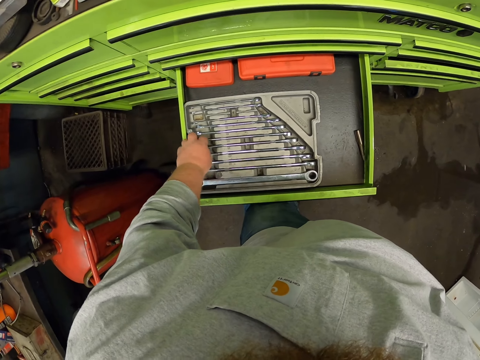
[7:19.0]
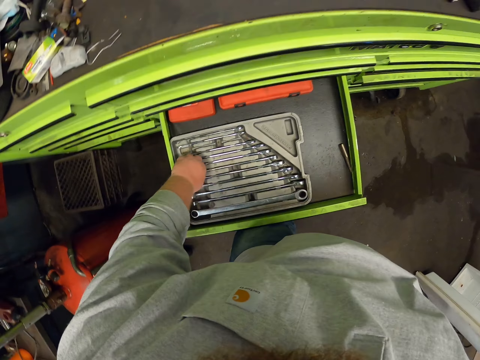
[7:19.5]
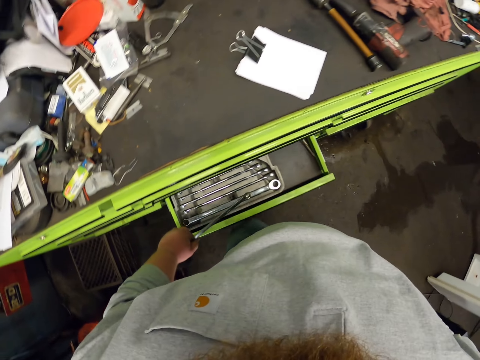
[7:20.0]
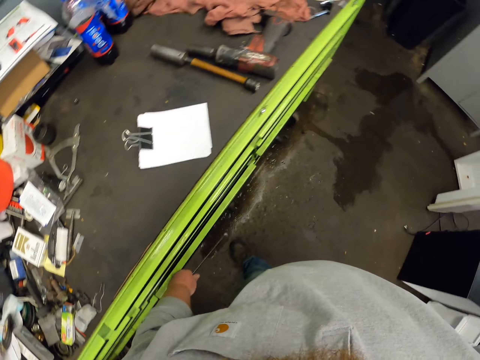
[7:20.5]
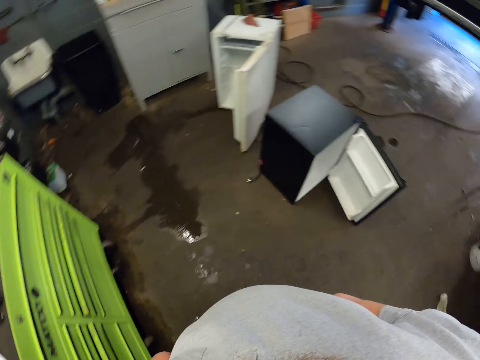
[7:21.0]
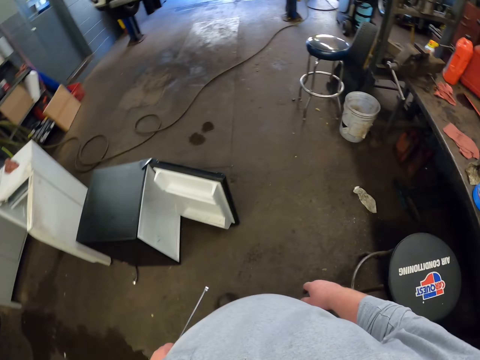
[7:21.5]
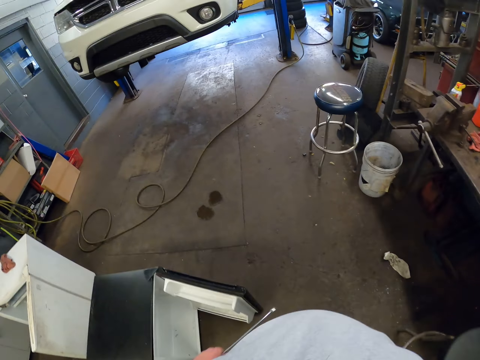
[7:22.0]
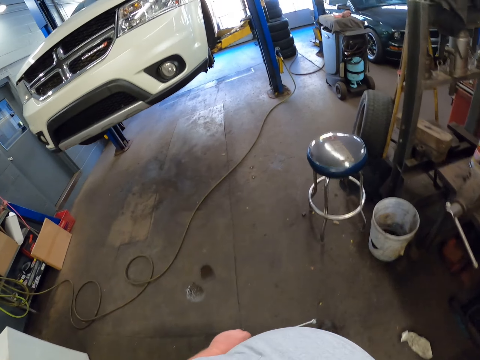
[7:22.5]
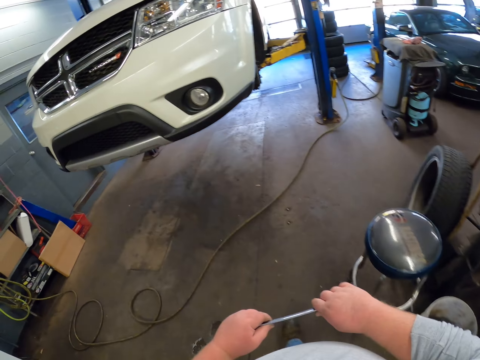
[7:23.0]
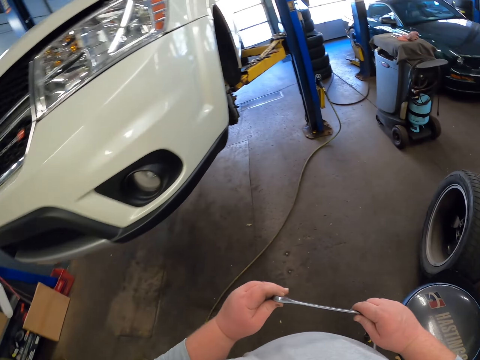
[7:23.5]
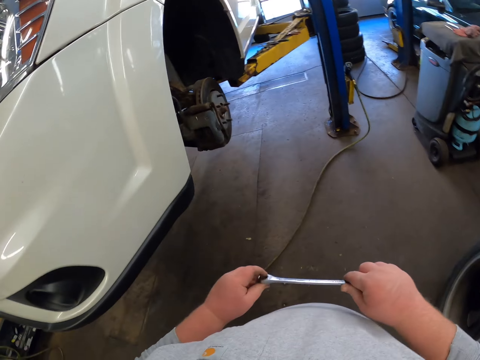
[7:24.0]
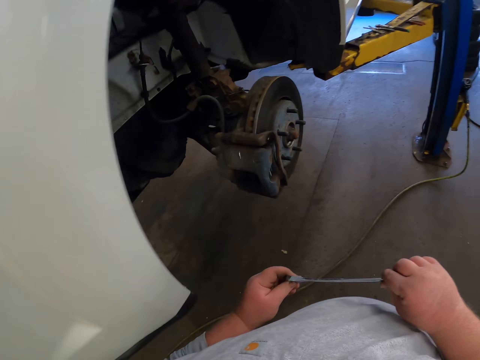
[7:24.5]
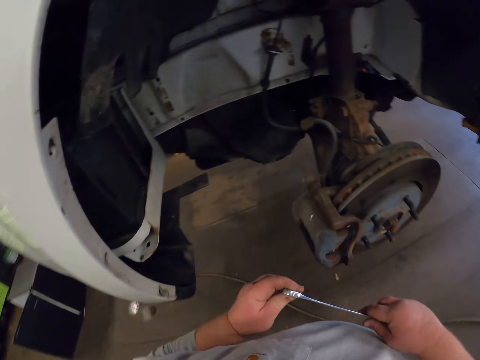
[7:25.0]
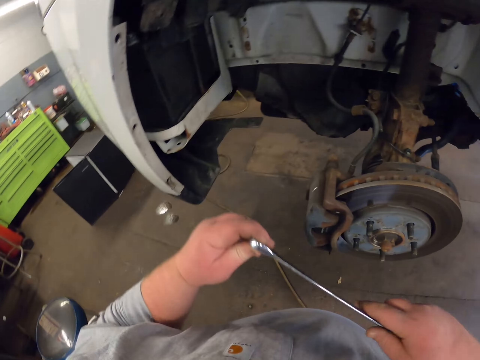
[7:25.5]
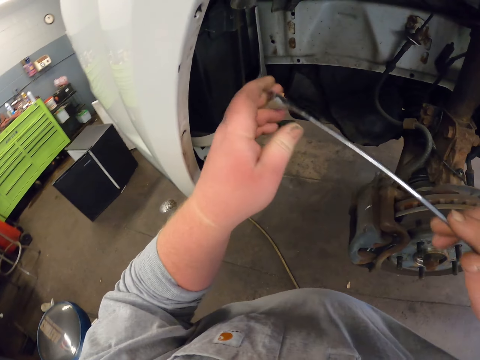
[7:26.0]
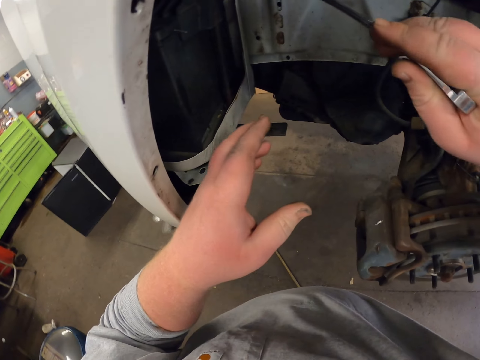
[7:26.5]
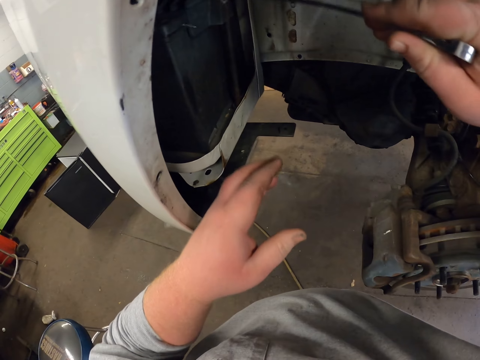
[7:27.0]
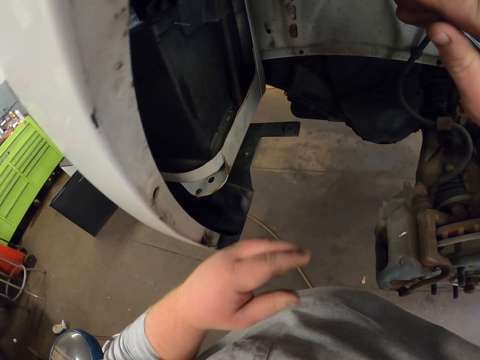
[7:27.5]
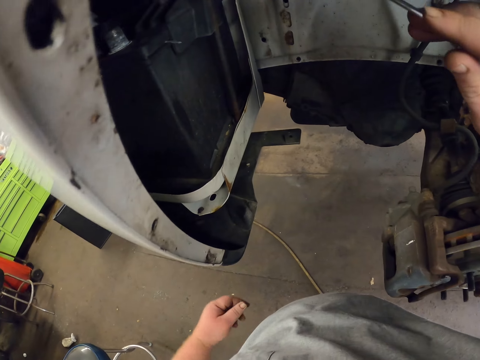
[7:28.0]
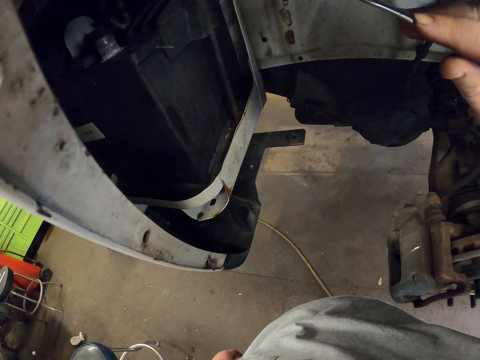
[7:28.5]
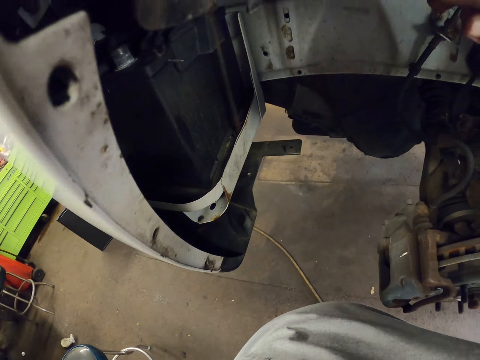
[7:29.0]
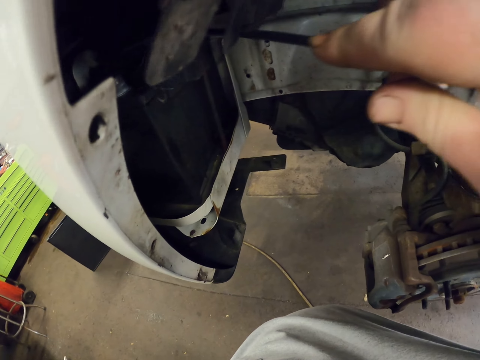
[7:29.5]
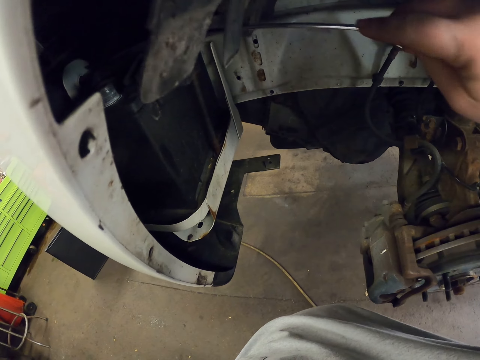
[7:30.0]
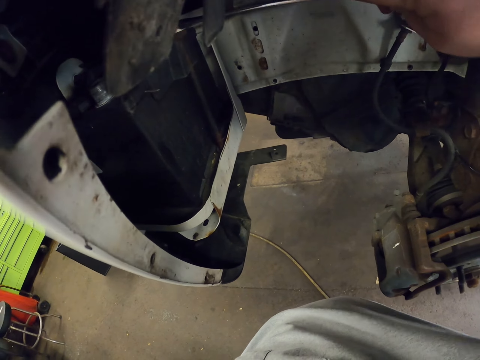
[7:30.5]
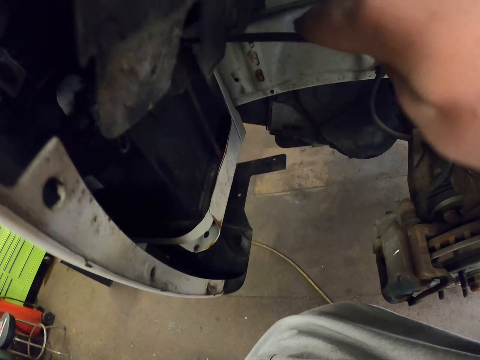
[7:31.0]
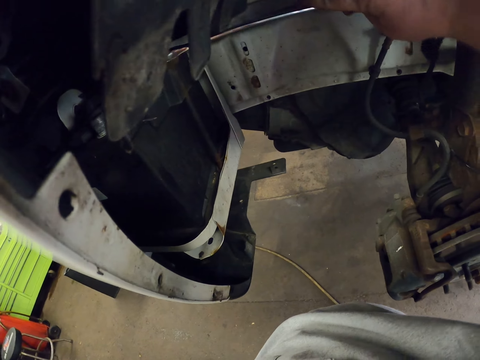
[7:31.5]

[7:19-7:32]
The camera wearer picks up the spanner in the drawer. They close the drawer. They walk towards the car. They touch the spanner. They fix the car part with the spanner.

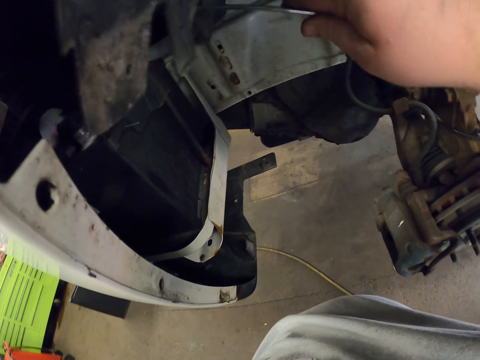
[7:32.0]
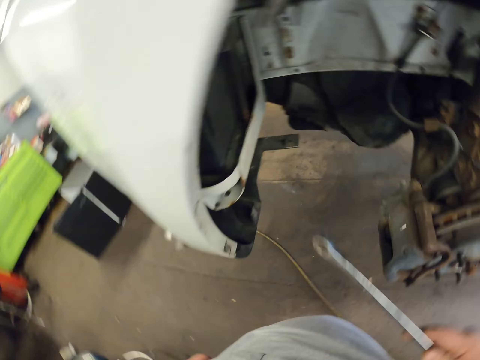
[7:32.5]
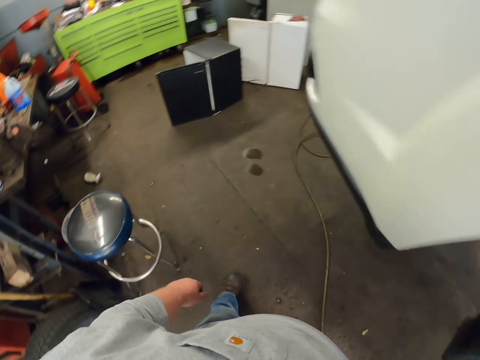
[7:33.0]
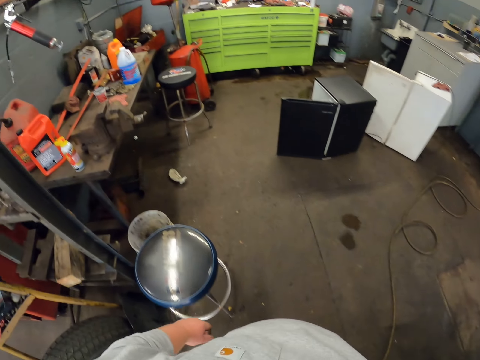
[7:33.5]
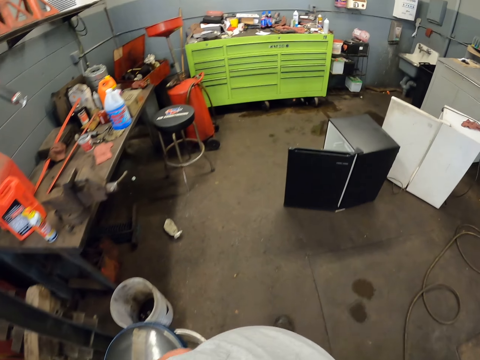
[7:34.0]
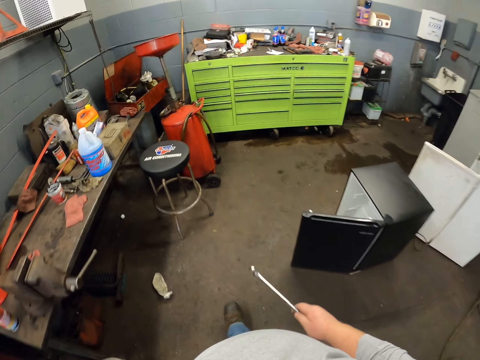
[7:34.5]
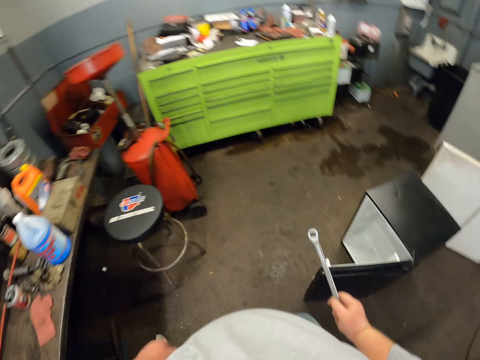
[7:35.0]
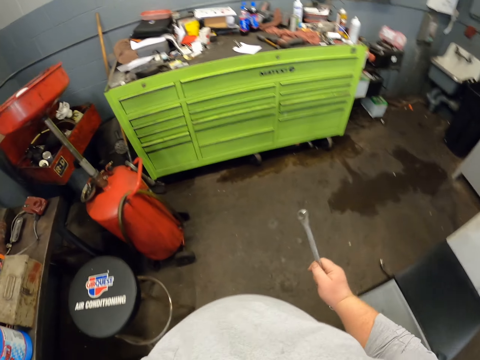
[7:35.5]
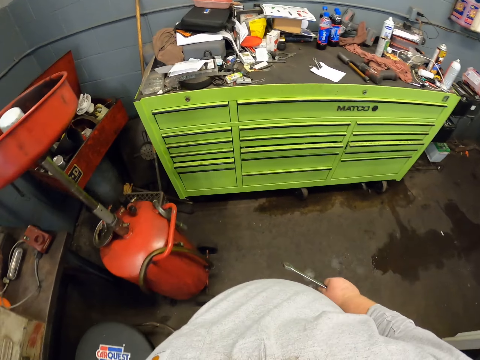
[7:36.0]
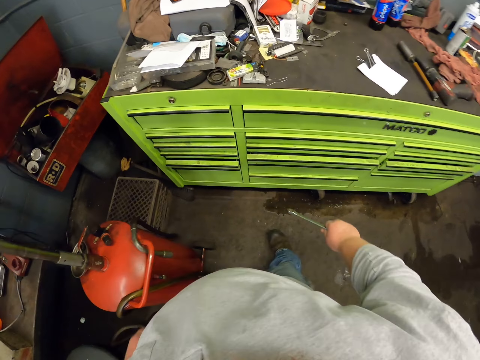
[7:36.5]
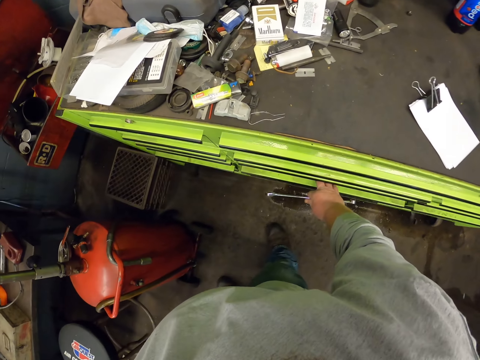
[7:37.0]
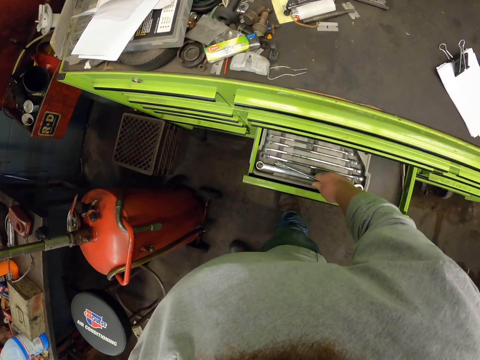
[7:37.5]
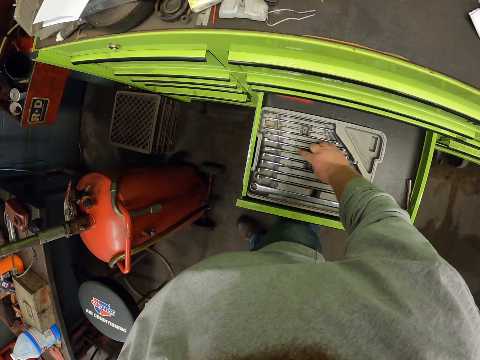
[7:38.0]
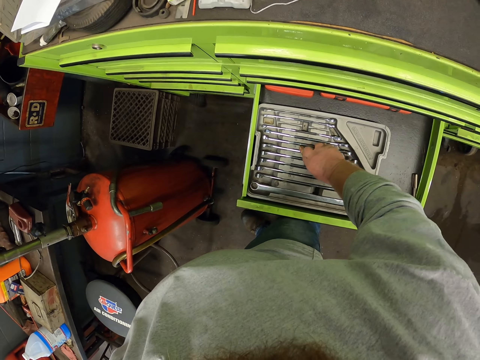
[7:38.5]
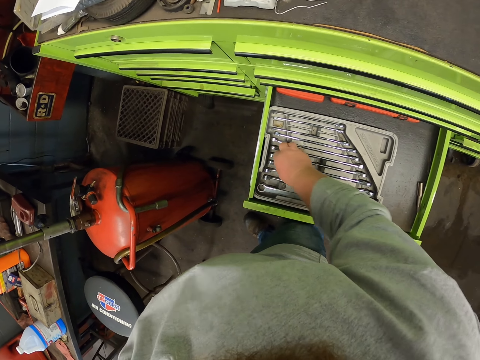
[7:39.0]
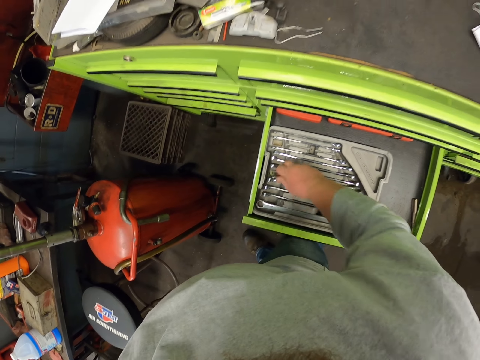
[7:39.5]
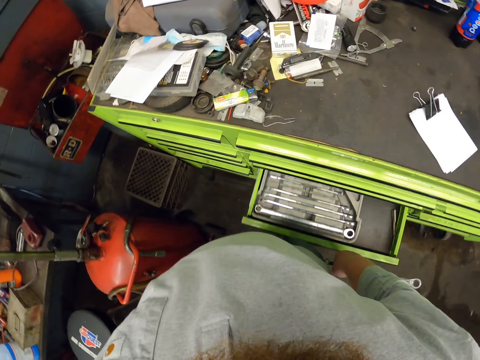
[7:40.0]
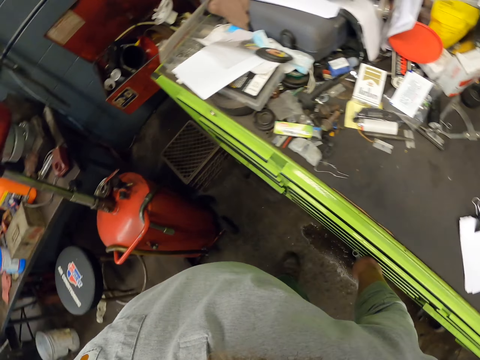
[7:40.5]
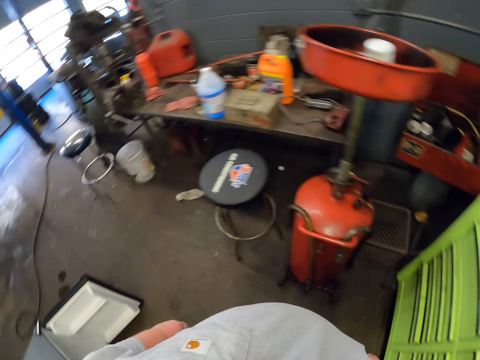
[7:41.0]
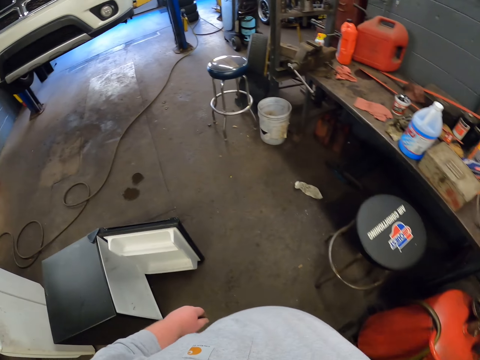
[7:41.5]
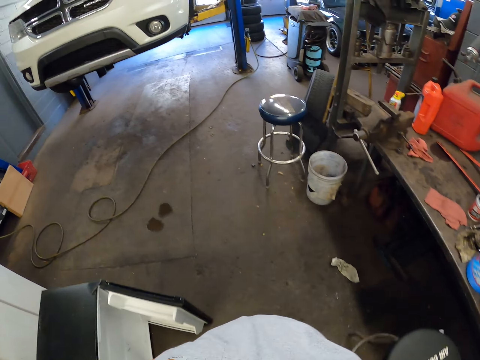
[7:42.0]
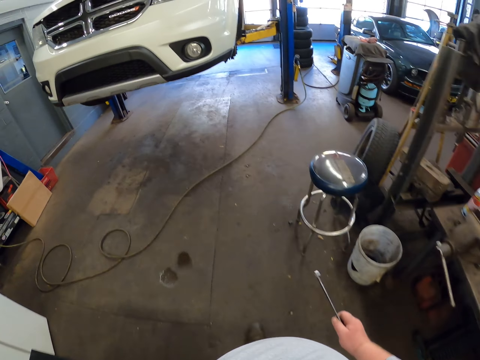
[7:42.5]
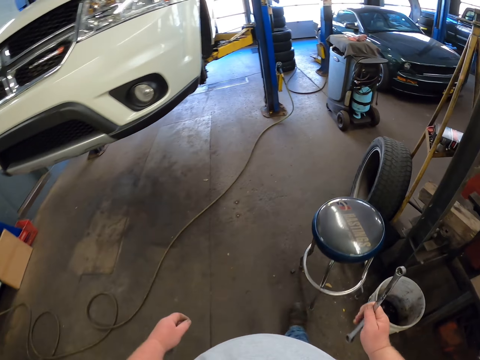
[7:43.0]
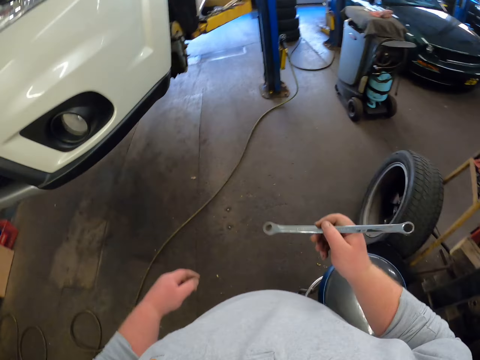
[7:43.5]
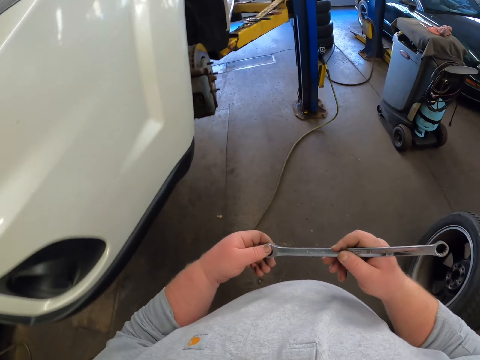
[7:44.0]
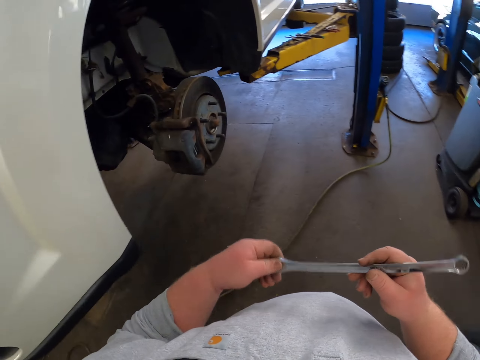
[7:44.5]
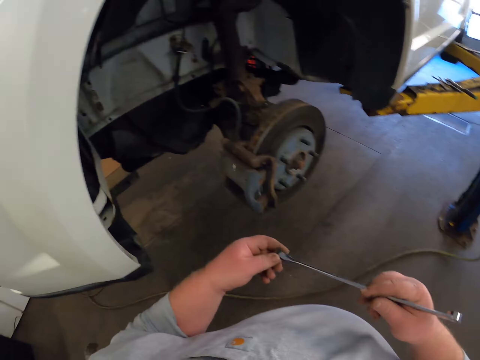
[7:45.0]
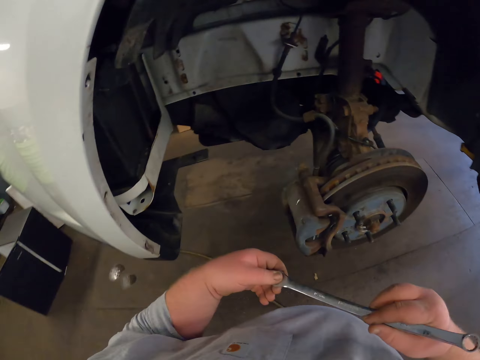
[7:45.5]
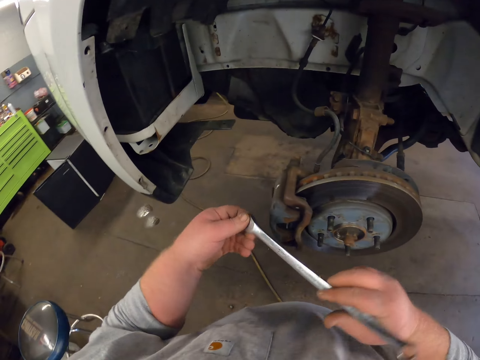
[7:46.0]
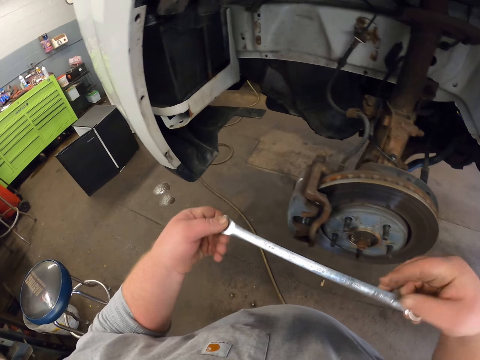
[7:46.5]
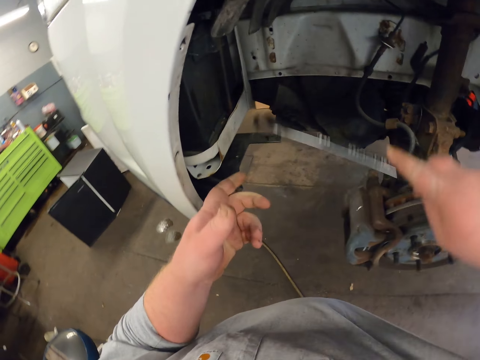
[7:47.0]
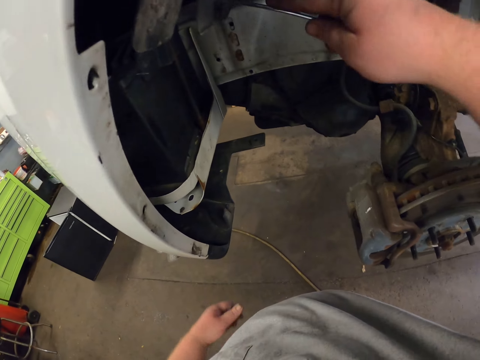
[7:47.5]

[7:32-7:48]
The camera wearer walks towards the toolbox. They open the drawer. They put the spanner in the drawer. They pick up a spanner. They close the drawer. They walk towards the car. They touch the spanner.
